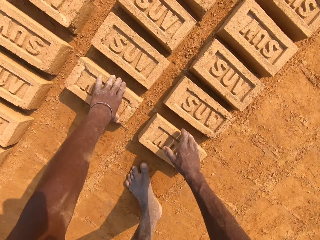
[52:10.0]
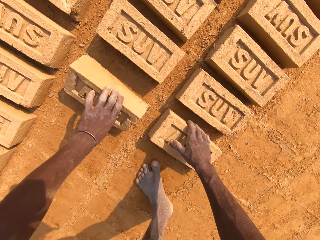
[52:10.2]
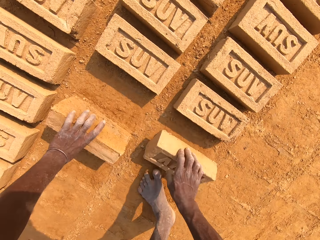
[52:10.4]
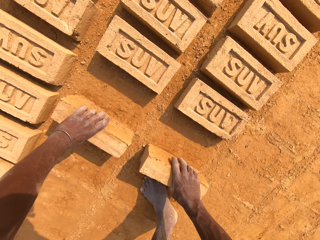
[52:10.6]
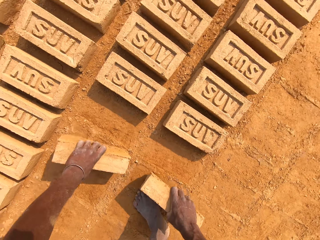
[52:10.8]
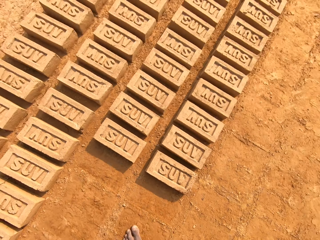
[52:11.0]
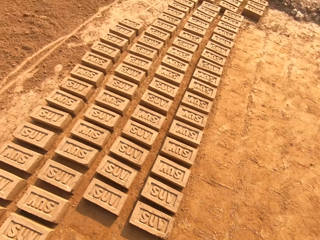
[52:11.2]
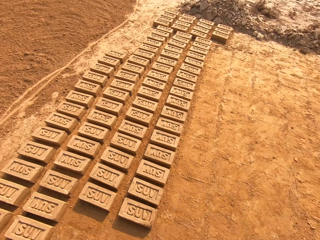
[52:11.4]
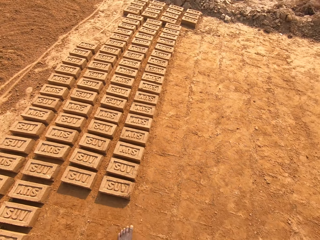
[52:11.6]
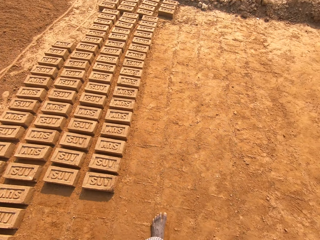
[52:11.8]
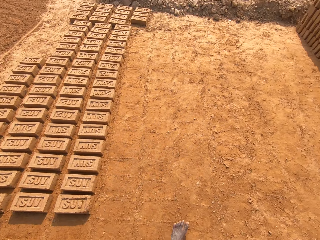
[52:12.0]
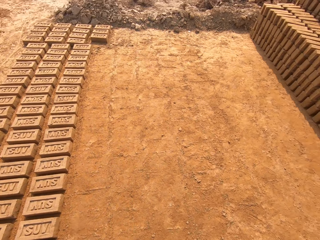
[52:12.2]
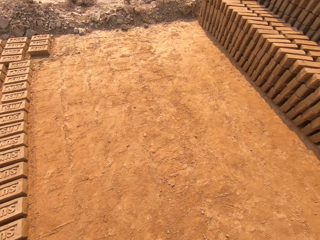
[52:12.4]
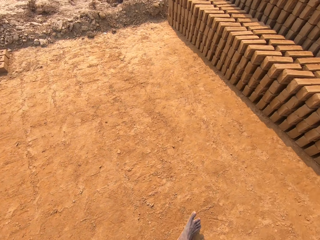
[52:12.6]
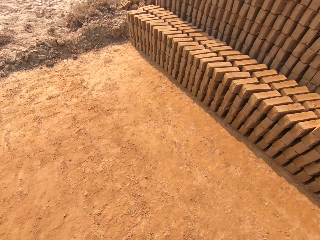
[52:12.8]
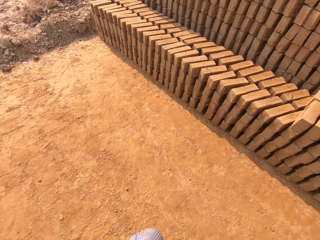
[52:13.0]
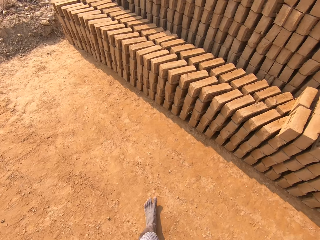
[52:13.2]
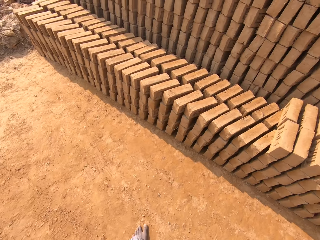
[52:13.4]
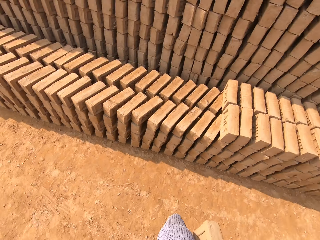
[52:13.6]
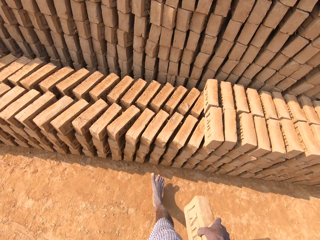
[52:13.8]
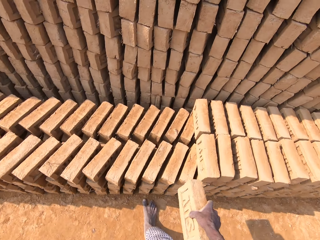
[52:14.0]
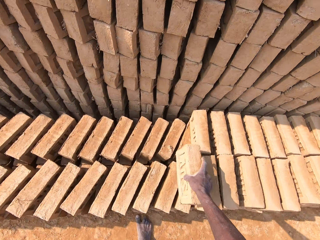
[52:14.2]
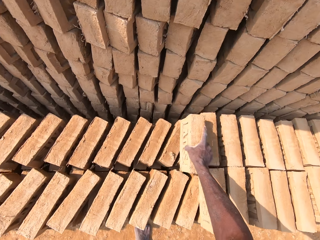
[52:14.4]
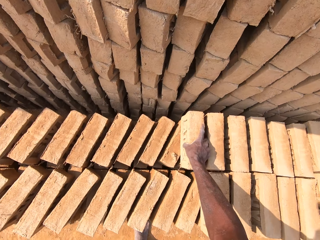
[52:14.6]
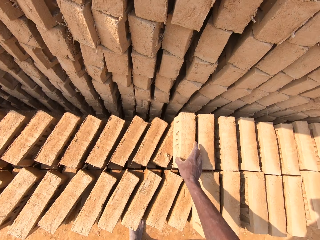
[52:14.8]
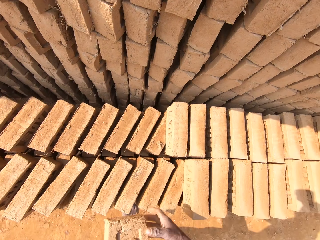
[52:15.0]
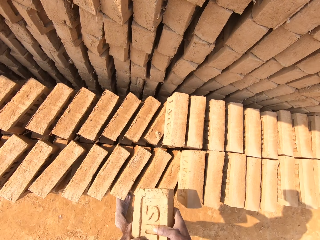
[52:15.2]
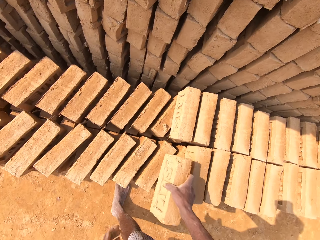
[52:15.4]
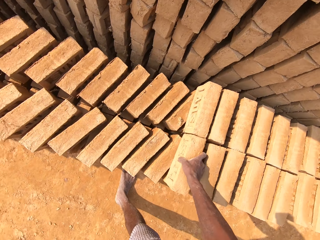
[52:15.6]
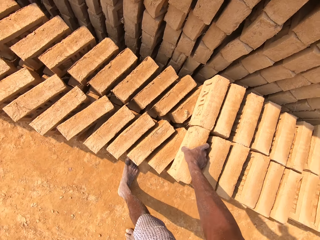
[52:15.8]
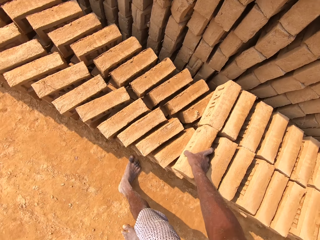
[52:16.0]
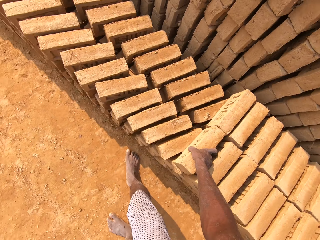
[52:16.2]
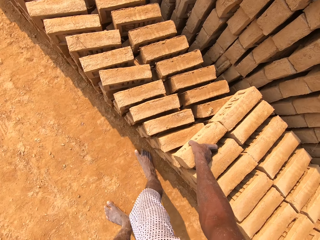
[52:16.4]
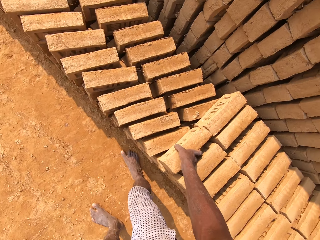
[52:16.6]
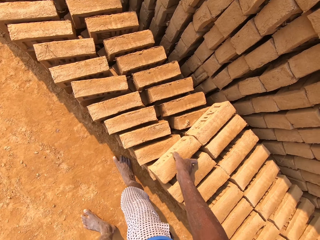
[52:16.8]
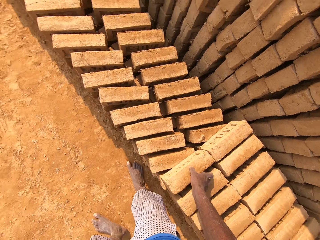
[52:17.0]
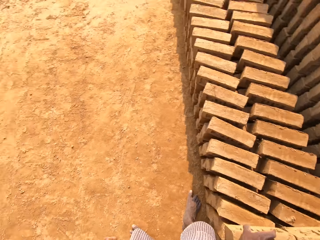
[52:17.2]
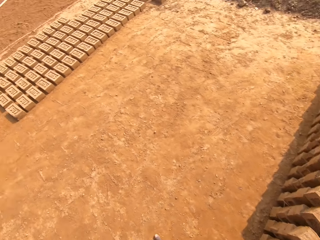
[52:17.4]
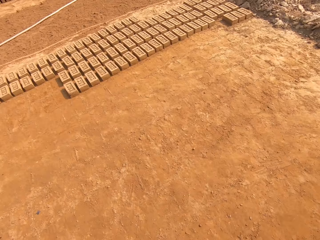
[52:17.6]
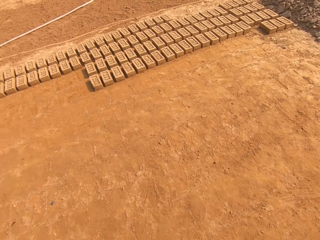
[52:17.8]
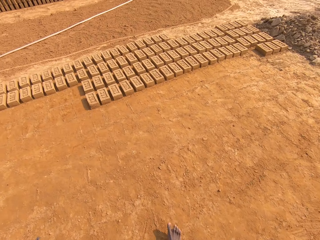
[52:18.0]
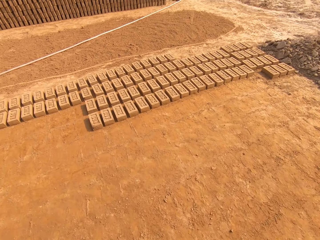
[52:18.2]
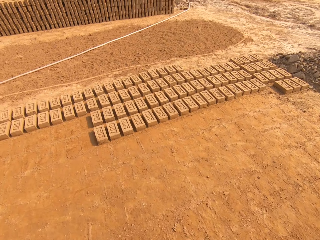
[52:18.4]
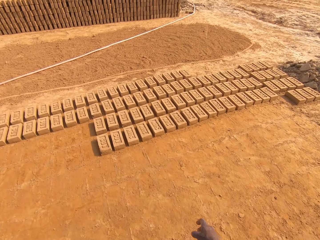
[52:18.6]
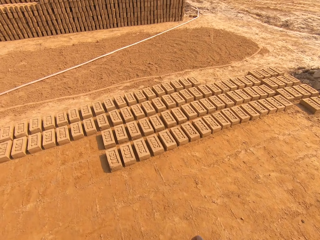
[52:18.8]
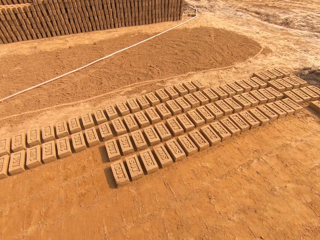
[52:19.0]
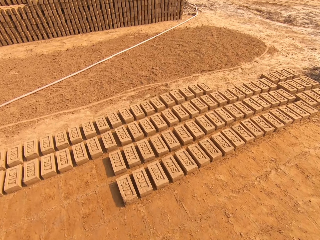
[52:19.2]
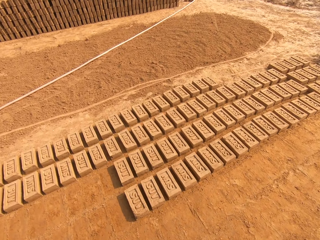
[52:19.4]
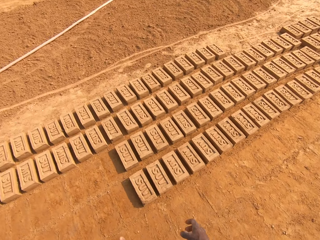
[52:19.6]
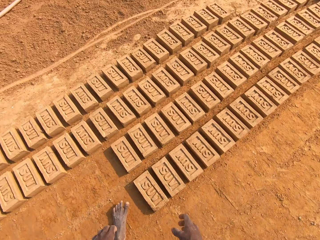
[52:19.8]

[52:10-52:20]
The camera wearer picks bricks from the ground. They walk around the field. They put a brick on other bricks. They put a brick on other bricks again. They walk around the field.

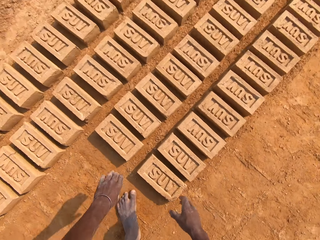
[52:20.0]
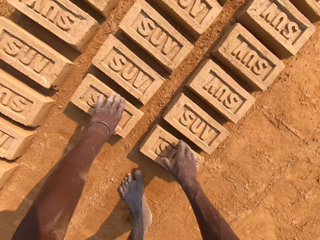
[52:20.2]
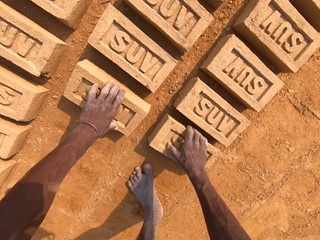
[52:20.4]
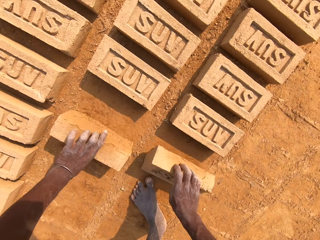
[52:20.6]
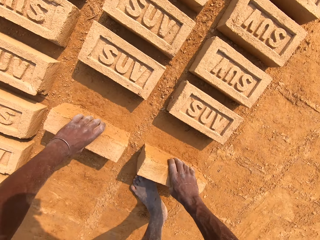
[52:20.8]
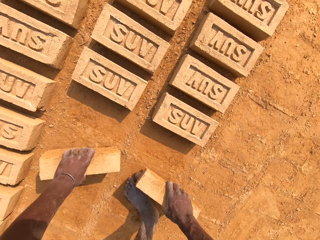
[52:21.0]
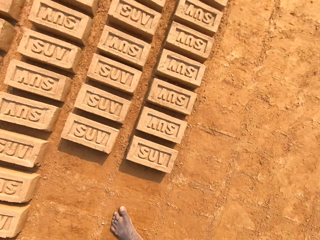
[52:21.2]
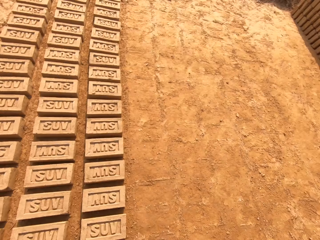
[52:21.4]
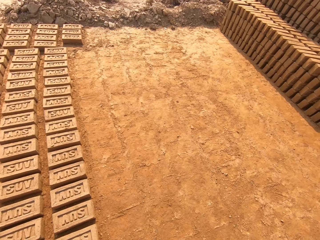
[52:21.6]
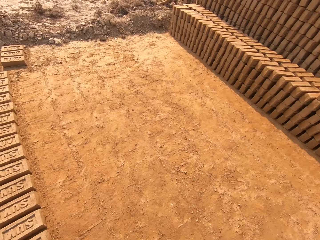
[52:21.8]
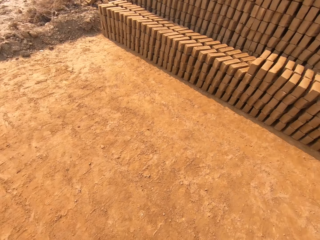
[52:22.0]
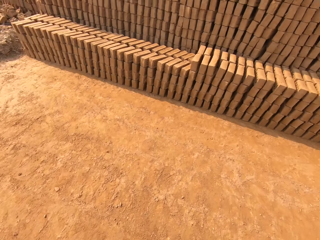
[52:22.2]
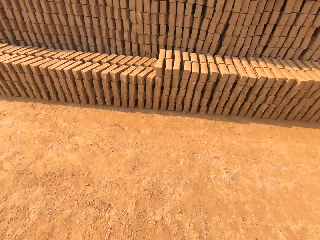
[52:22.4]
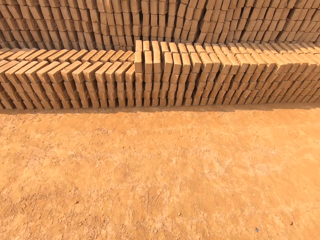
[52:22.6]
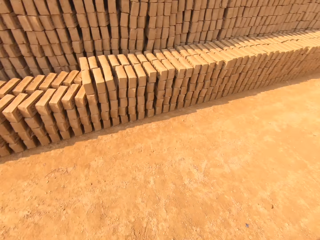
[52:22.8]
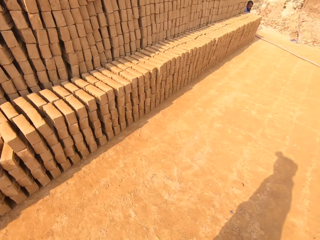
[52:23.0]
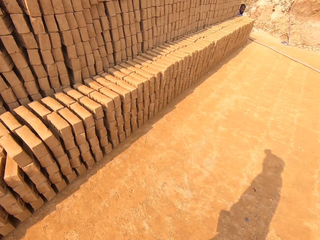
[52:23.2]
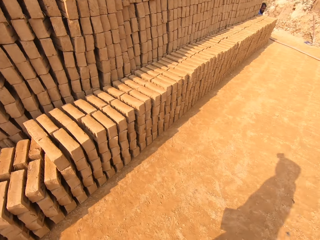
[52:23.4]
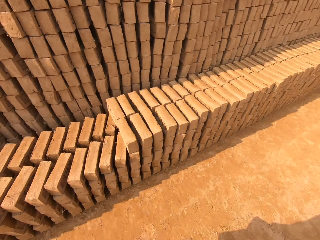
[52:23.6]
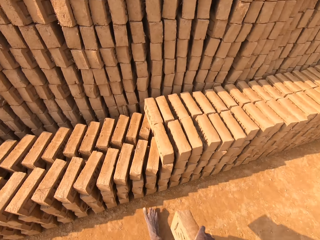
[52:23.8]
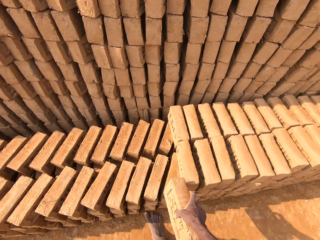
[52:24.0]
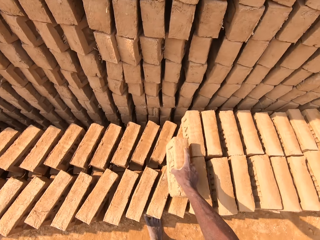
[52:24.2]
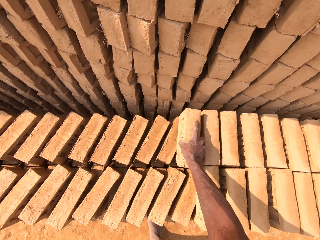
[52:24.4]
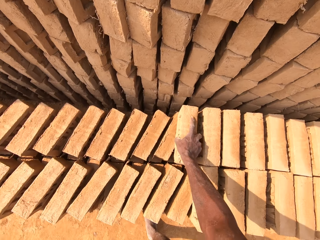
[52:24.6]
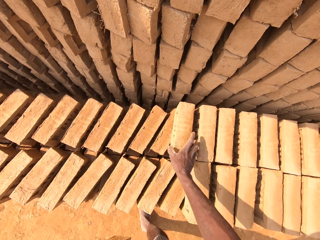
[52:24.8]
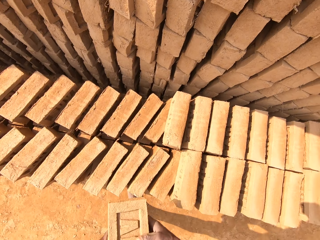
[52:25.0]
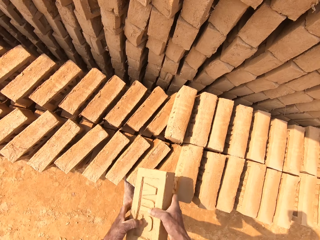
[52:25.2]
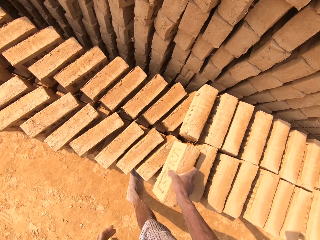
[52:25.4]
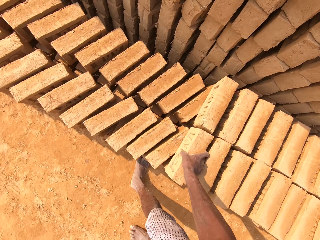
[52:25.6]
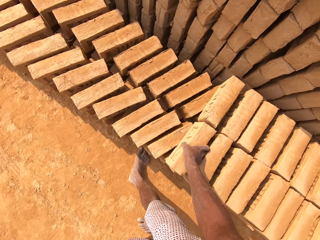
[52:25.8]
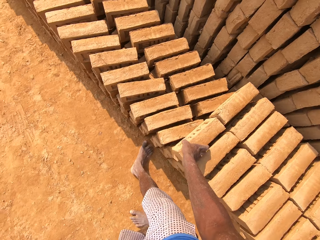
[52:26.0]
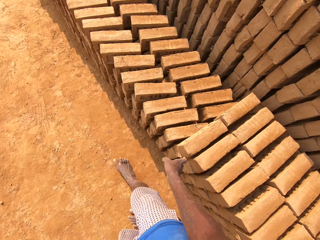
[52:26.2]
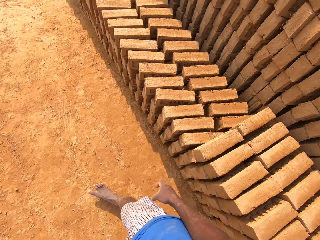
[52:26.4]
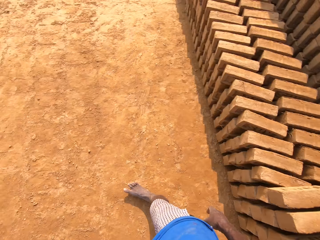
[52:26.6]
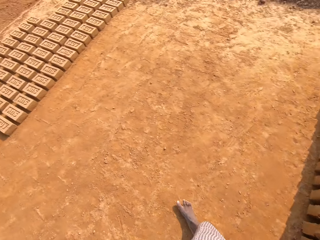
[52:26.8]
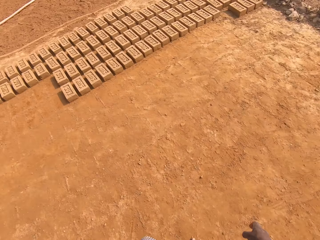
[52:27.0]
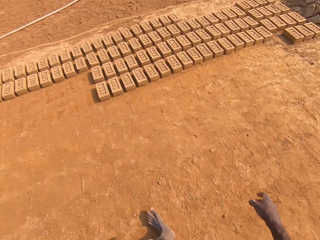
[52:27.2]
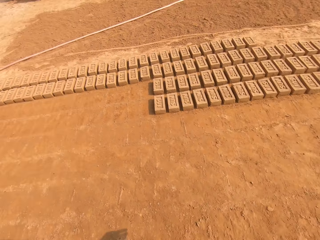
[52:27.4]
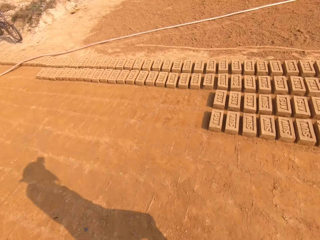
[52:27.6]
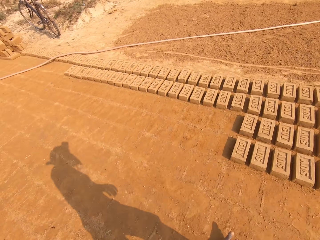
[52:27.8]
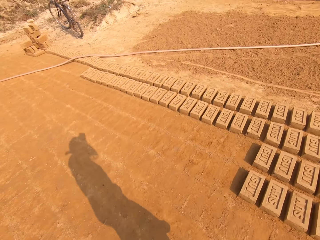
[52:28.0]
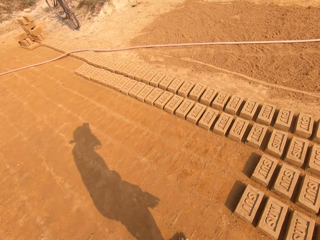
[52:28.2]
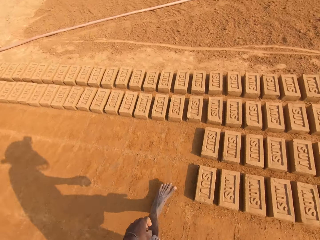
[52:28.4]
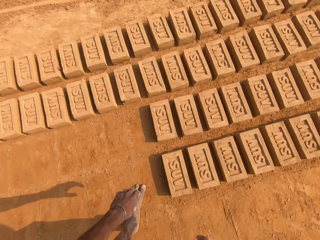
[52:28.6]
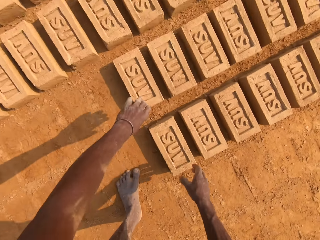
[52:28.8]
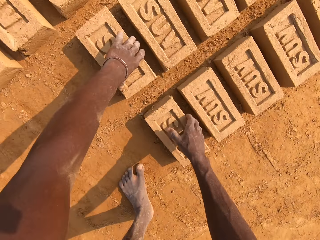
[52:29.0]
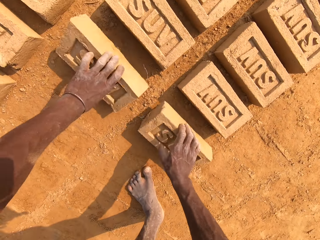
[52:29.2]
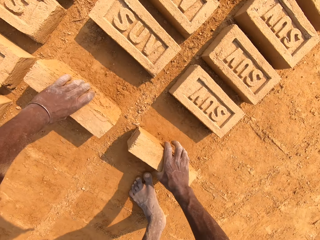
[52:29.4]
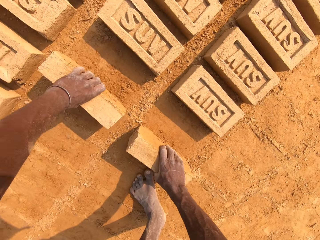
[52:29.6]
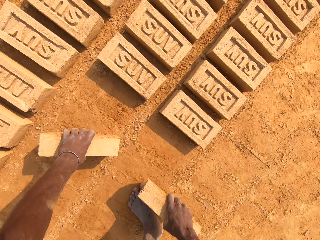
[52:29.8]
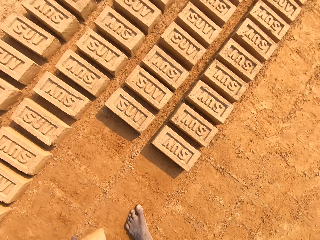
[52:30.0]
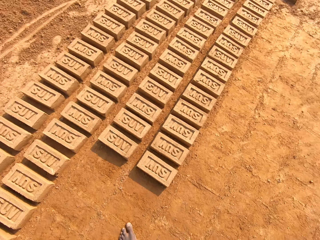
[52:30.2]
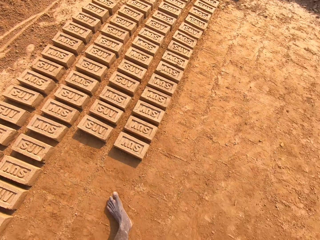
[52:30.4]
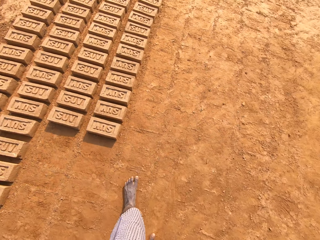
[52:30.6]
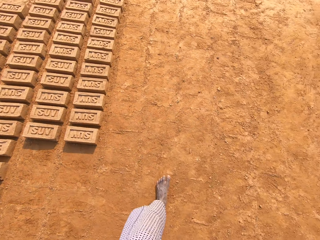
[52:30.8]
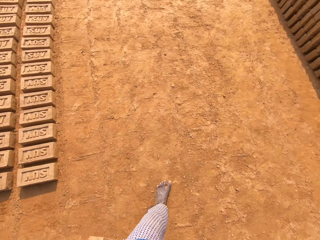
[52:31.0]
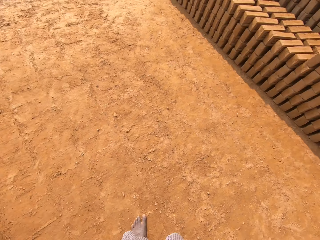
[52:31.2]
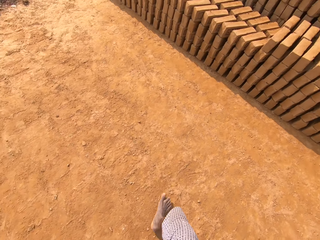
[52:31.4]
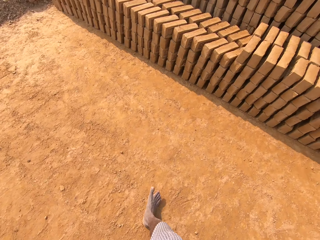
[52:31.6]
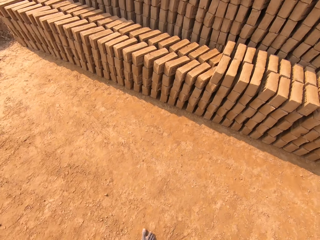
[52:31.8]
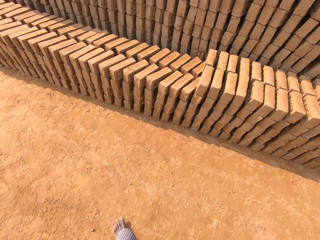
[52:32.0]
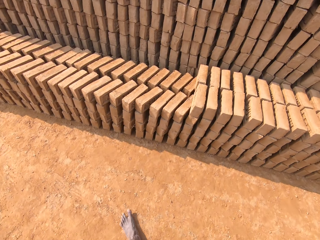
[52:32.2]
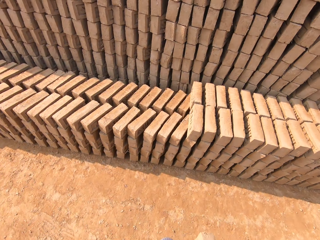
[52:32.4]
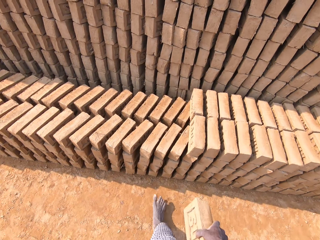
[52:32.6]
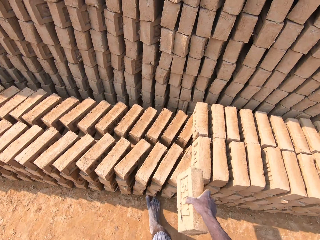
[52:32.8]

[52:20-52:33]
The camera wearer picks bricks from the ground. They walk around the field. A man sits on the field. The camera wearer puts a brick on other bricks. They put a brick on other bricks again. They walk around the field, pick bricks from the ground and walk around the field.
